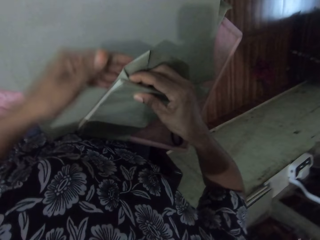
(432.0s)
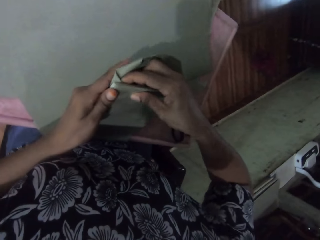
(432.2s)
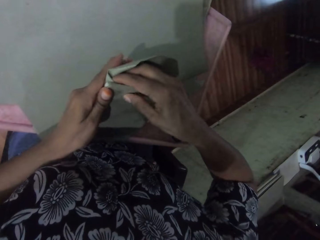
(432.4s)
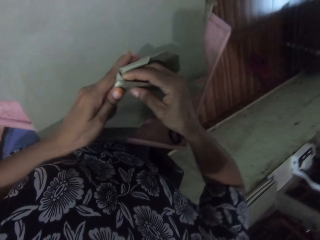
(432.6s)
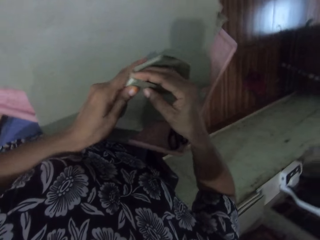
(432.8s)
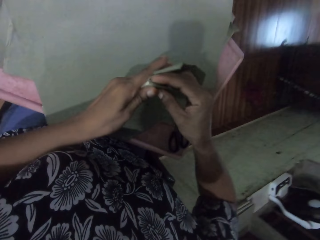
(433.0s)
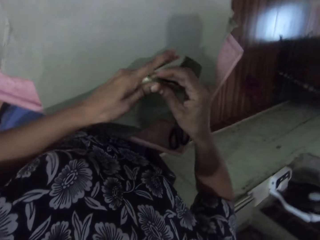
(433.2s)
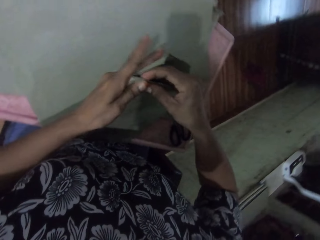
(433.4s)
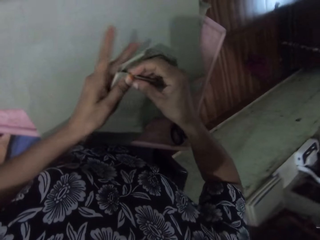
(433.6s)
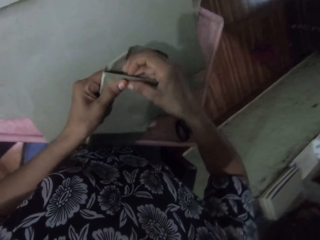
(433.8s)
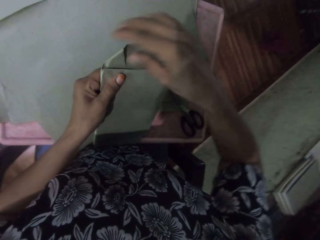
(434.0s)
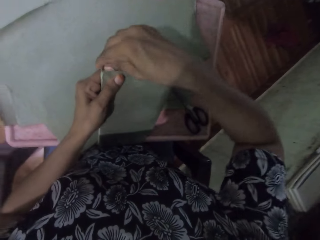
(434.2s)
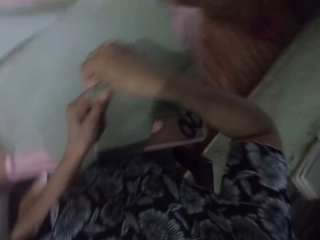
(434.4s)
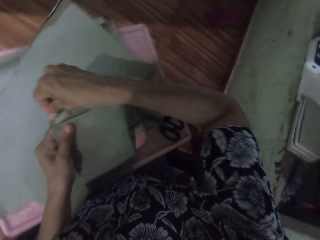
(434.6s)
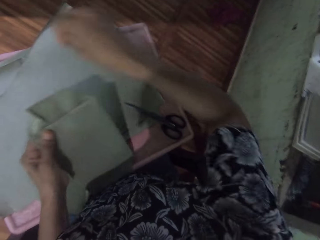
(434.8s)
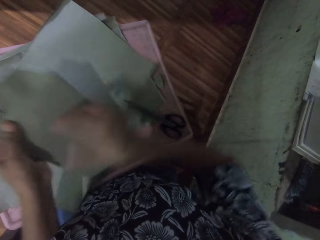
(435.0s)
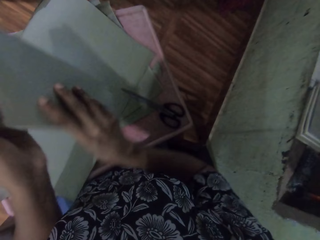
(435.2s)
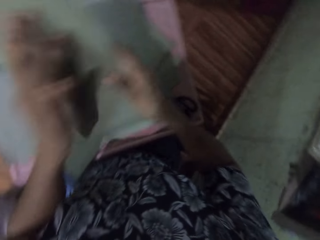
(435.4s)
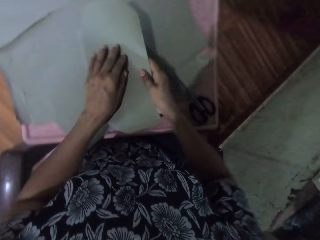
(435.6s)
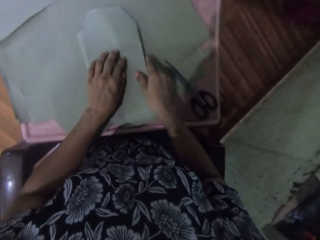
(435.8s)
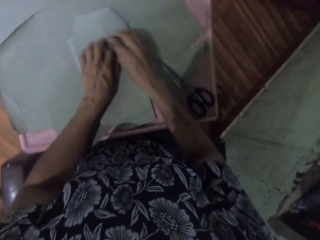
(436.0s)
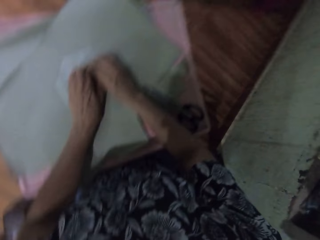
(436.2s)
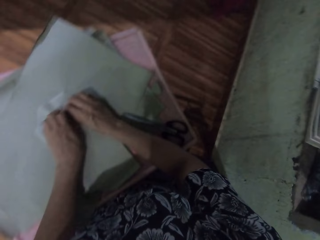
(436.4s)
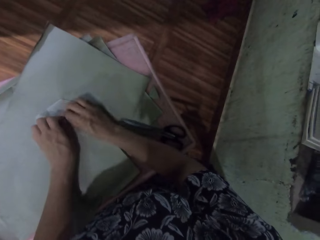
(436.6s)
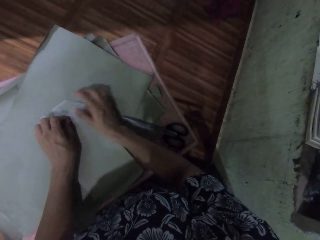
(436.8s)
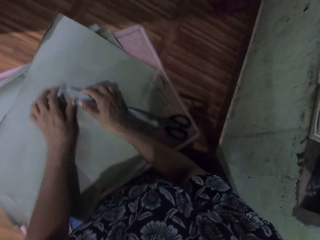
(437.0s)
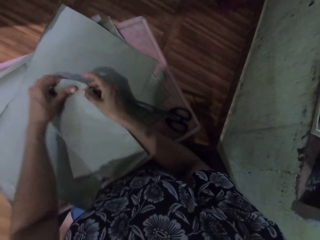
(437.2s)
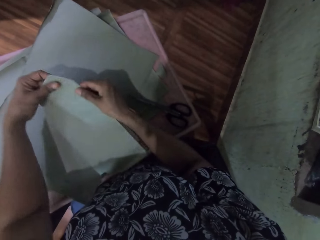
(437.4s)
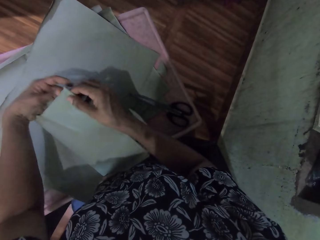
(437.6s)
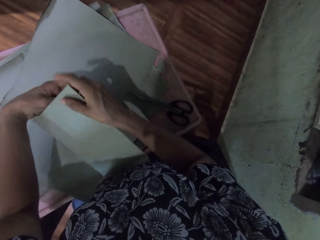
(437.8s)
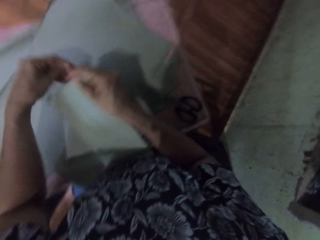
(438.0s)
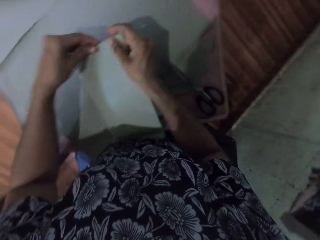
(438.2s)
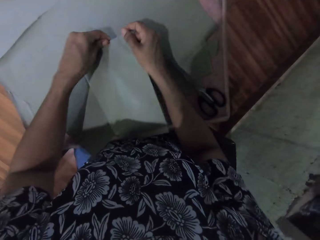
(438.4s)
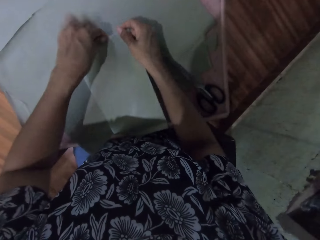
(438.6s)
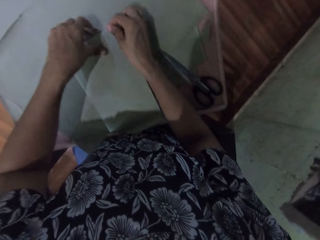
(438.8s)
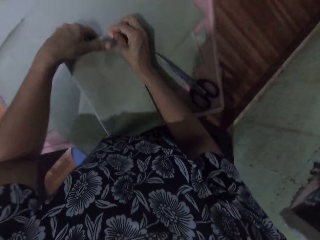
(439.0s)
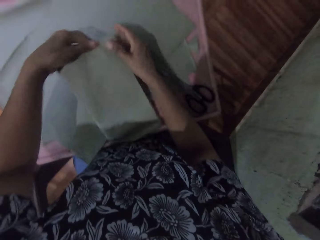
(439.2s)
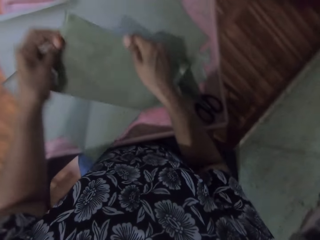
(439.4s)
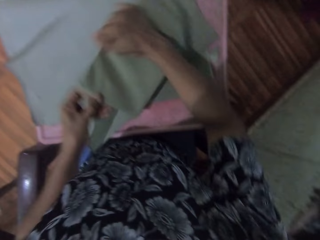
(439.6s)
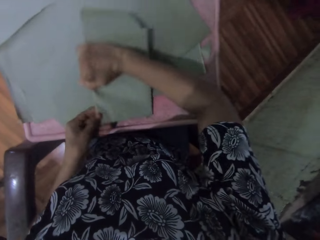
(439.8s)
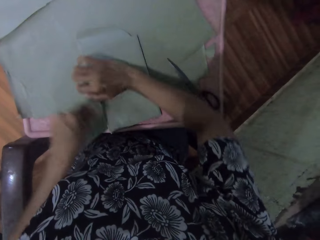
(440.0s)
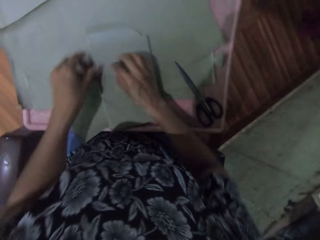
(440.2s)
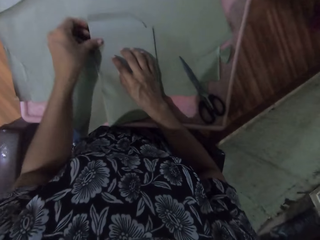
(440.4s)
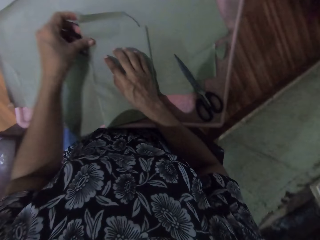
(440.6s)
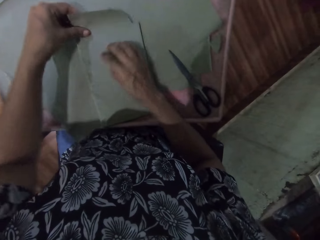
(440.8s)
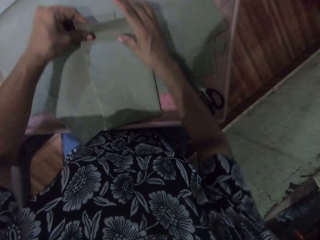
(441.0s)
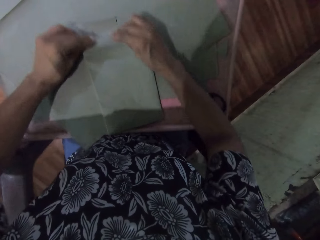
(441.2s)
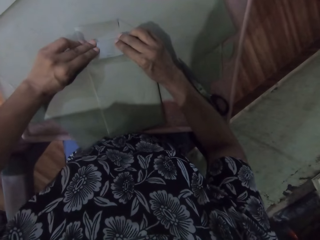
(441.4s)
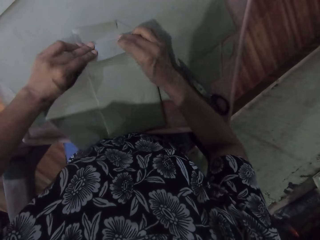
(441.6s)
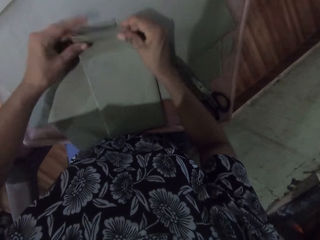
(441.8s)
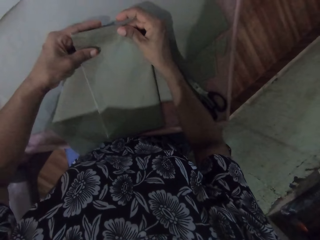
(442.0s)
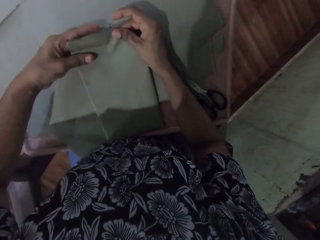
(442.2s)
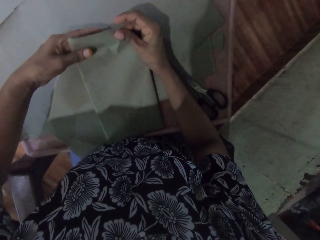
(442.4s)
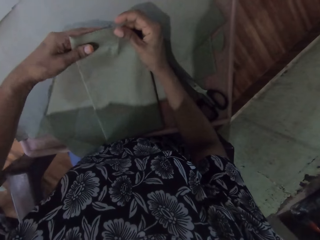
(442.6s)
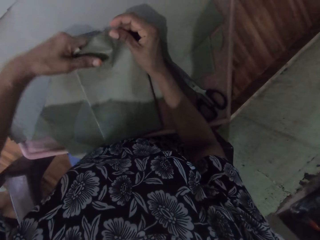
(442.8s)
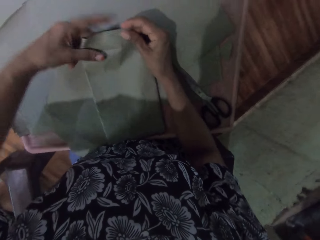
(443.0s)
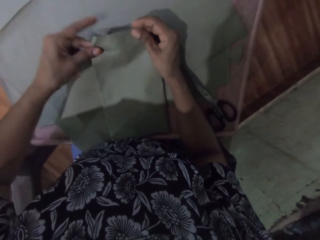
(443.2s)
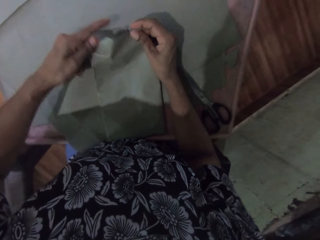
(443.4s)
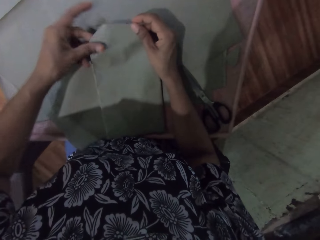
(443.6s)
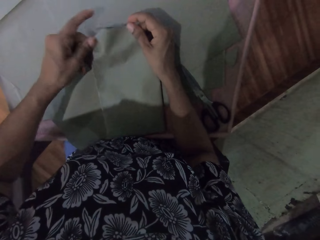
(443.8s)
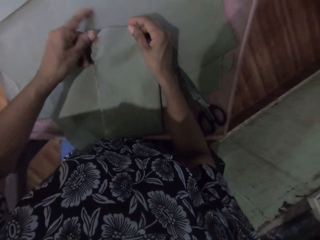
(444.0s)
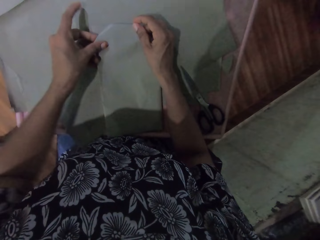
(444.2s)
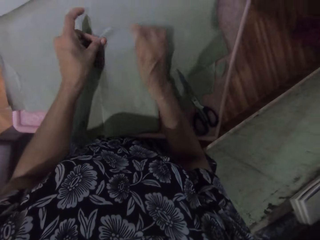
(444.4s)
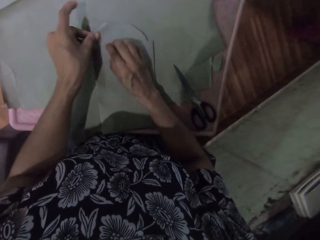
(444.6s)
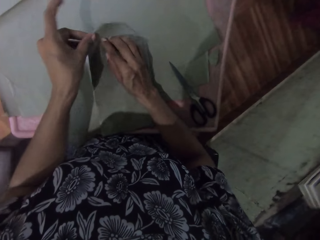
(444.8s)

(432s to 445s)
The camera wearer turns the book with both hands. They wrap the book with the cardboard paper in both hands. They turn the book with both hands. They wrap the book with the cardboard paper in both hands.

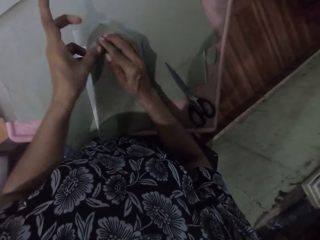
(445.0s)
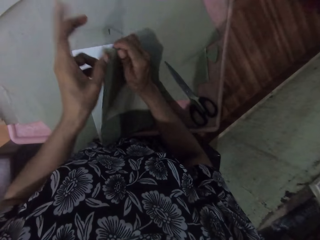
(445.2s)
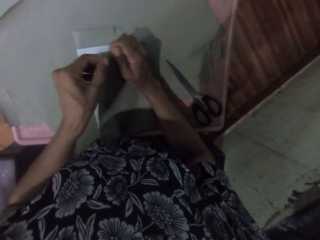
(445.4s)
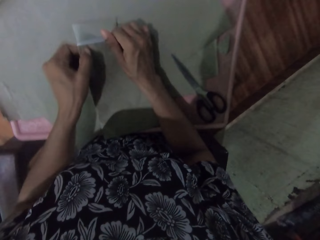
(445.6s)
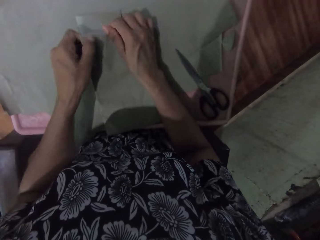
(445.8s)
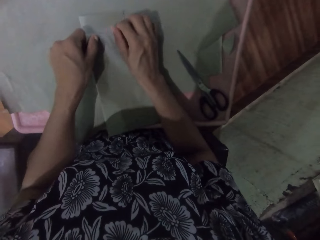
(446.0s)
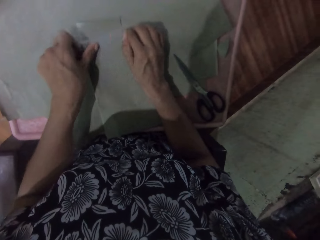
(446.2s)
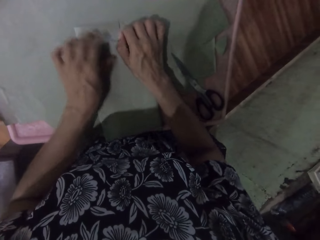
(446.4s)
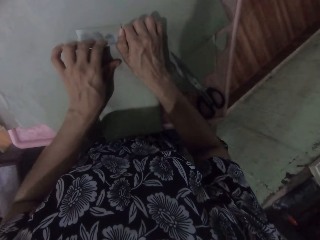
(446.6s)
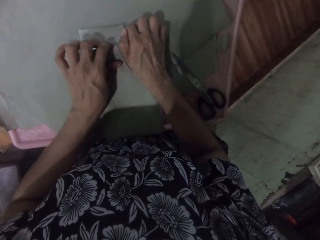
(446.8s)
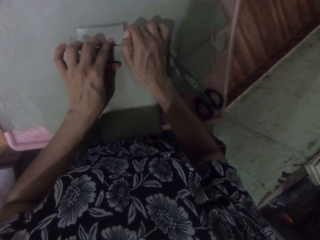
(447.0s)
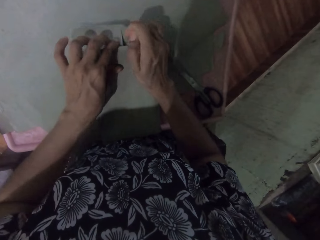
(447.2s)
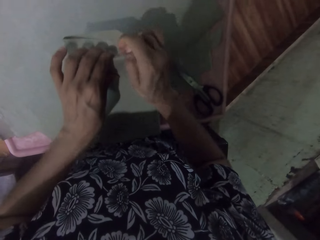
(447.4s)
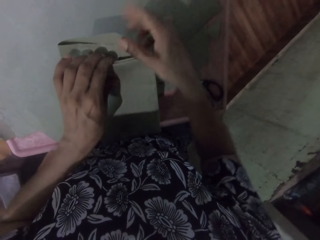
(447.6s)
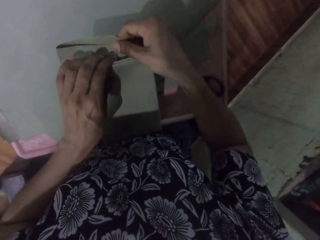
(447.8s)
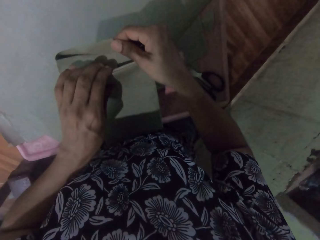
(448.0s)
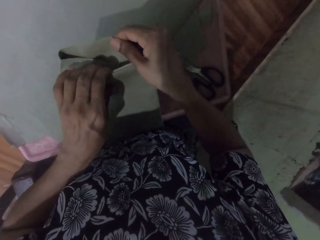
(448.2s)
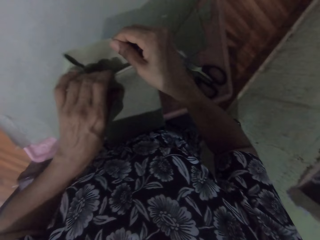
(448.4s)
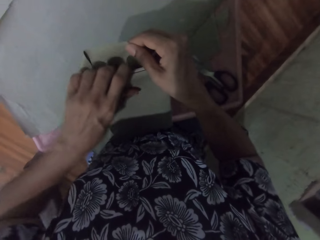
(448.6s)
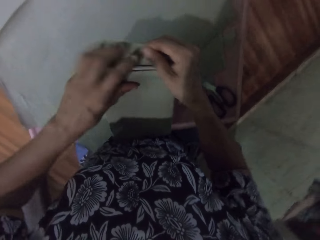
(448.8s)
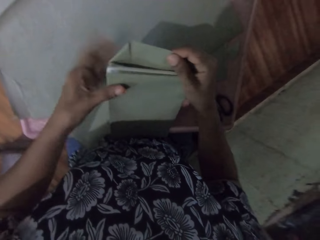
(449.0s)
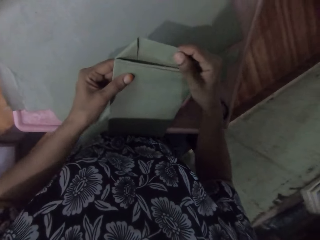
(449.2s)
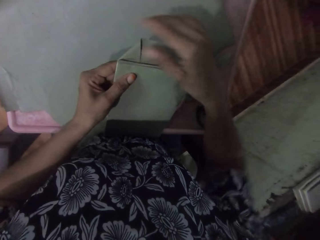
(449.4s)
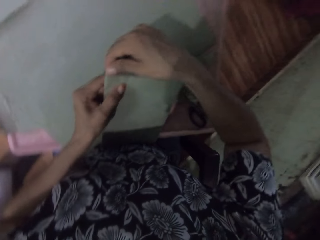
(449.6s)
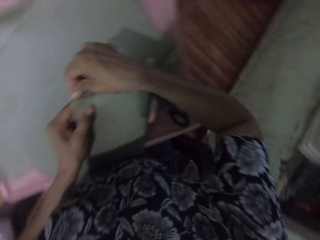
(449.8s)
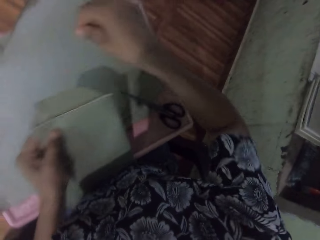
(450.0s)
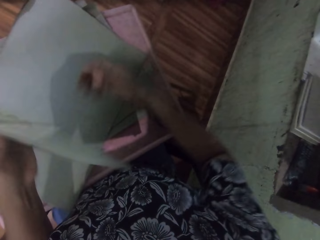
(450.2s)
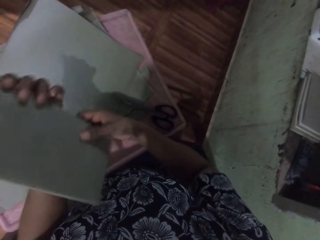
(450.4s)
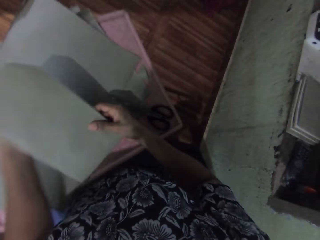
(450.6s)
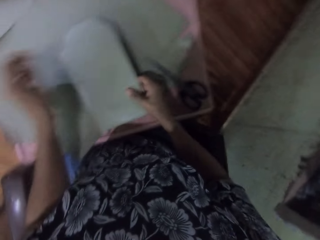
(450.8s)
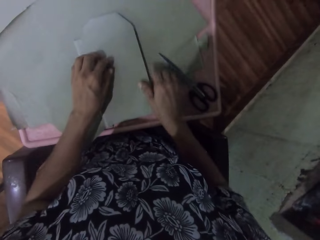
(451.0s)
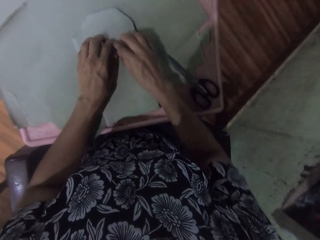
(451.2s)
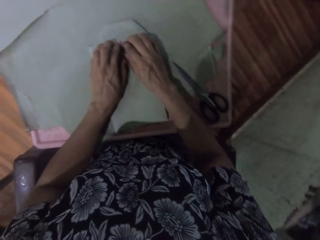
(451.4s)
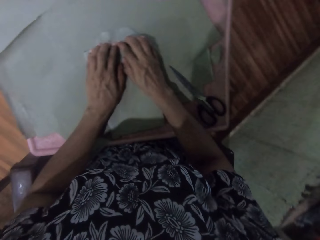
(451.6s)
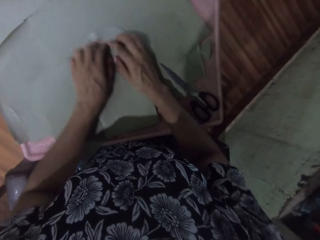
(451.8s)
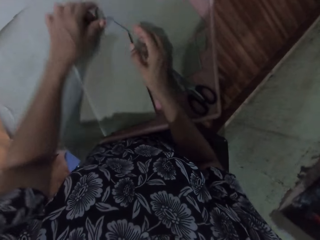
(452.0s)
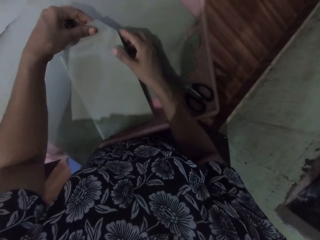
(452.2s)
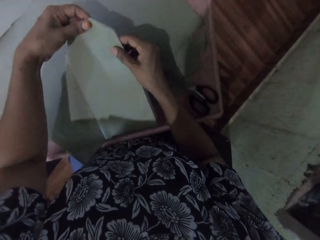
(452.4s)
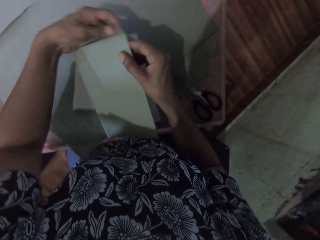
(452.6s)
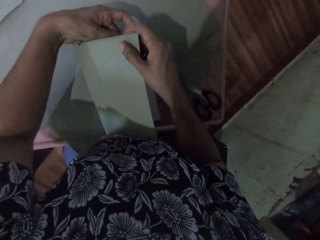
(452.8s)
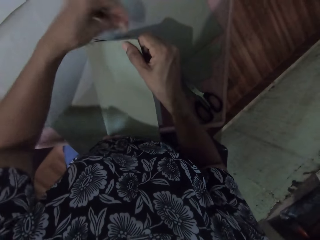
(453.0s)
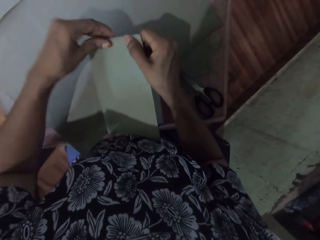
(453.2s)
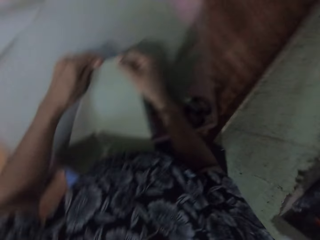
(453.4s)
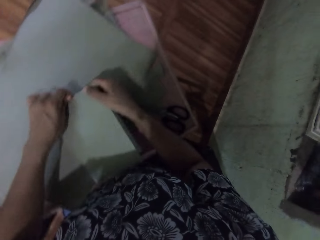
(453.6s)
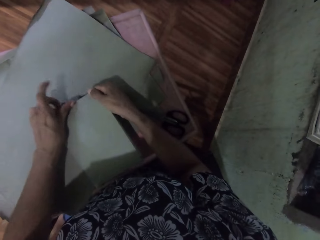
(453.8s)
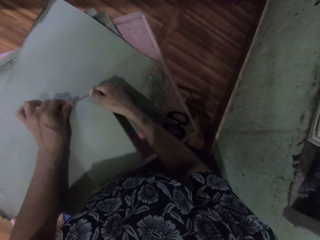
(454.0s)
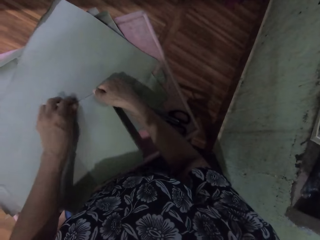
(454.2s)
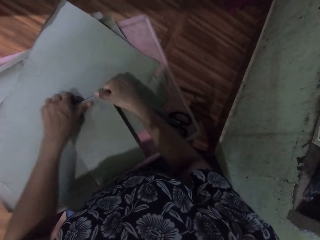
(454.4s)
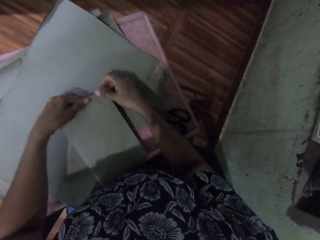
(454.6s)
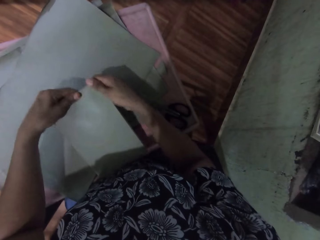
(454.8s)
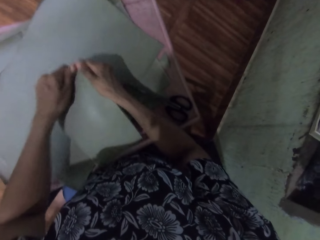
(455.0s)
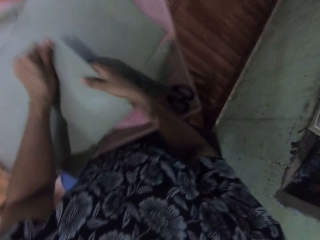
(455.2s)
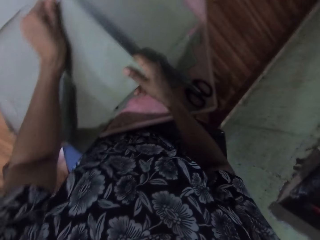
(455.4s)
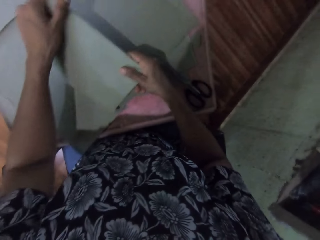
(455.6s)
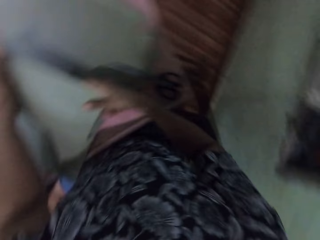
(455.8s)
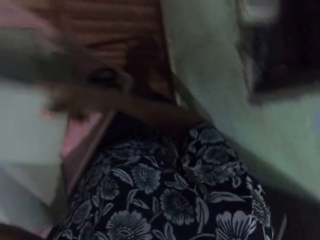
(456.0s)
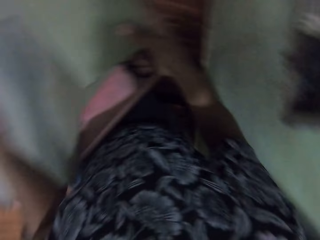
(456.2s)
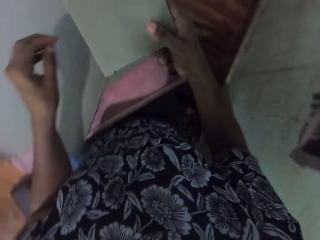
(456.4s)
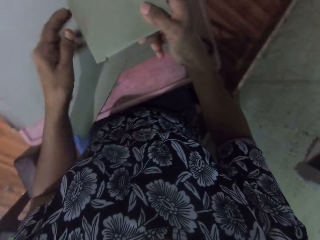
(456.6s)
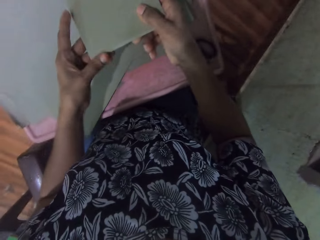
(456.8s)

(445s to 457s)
The camera wearer turns the book with both hands. They lift the book. They place the book on the table with both hands. They wrap the book with the cardboard paper in both hands. They lift the book from the table with both hands. They smoothen the cardboard paper with both hands.
